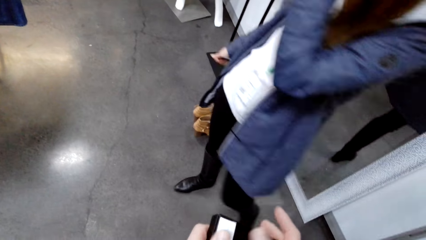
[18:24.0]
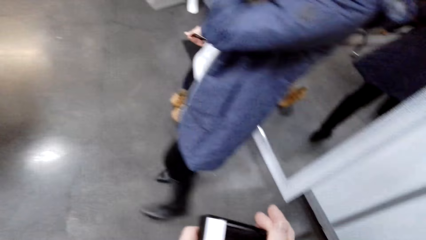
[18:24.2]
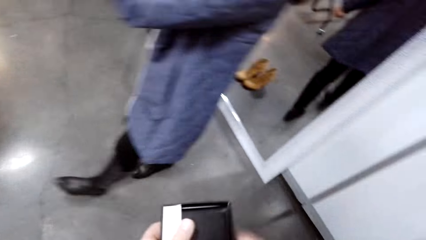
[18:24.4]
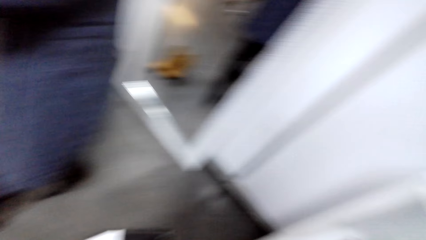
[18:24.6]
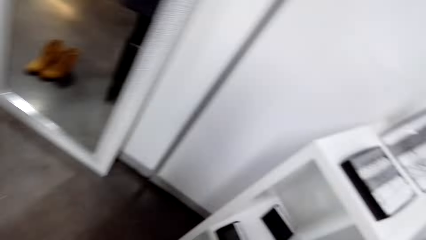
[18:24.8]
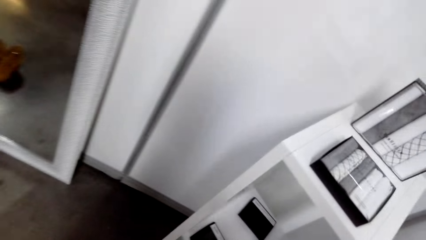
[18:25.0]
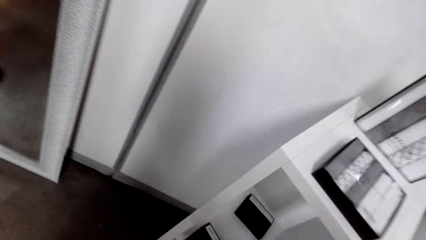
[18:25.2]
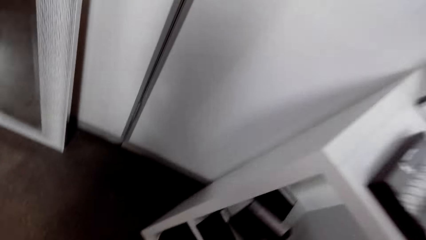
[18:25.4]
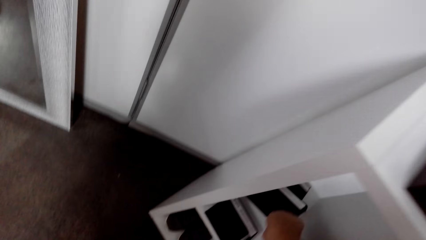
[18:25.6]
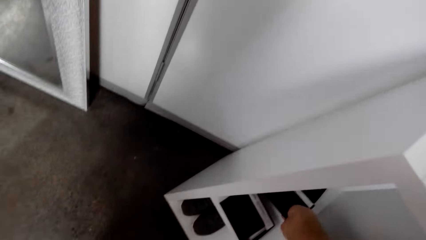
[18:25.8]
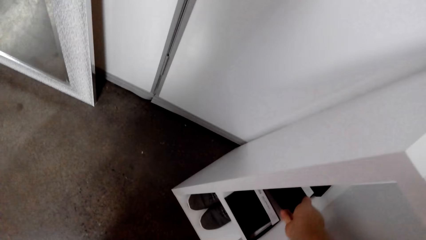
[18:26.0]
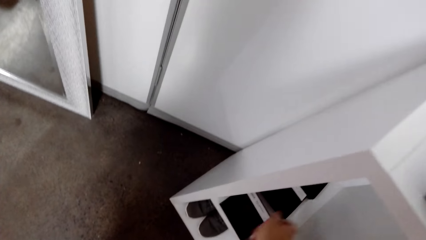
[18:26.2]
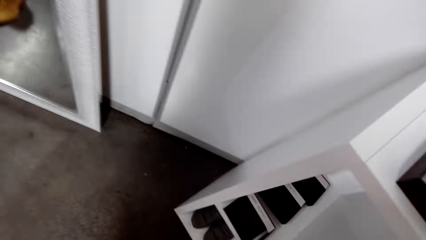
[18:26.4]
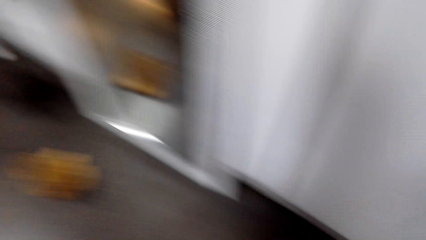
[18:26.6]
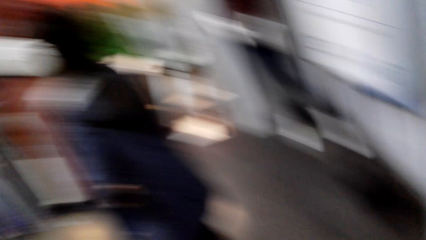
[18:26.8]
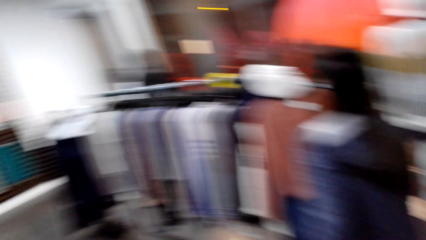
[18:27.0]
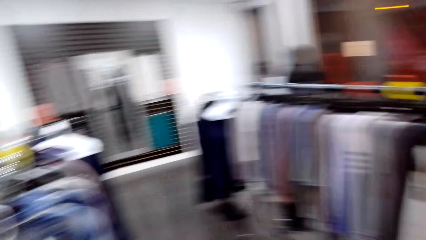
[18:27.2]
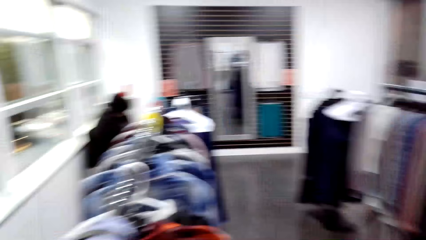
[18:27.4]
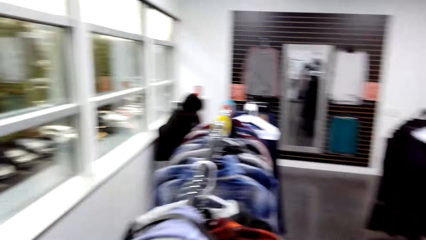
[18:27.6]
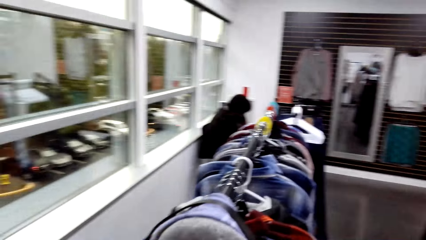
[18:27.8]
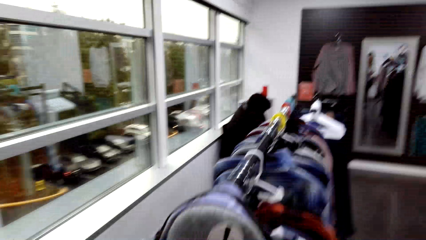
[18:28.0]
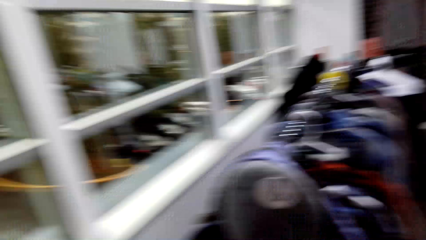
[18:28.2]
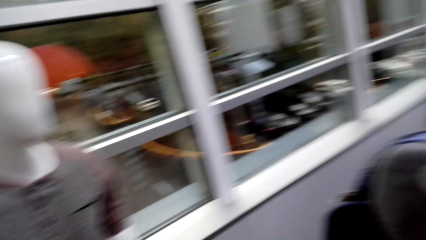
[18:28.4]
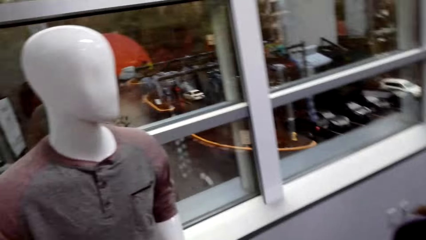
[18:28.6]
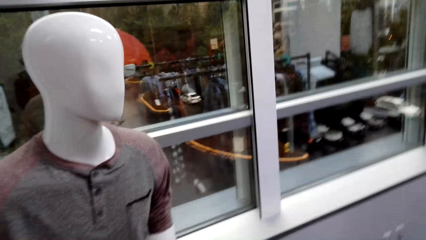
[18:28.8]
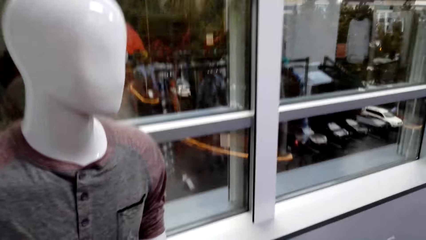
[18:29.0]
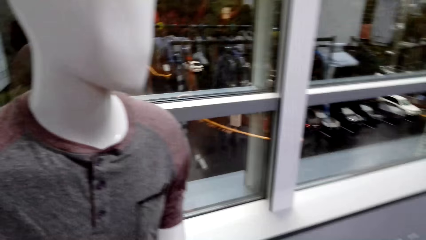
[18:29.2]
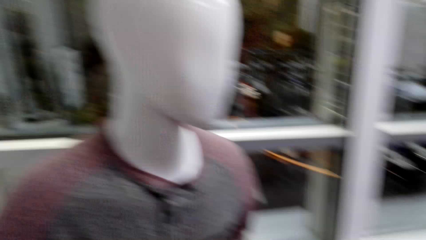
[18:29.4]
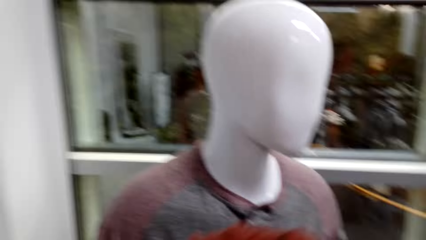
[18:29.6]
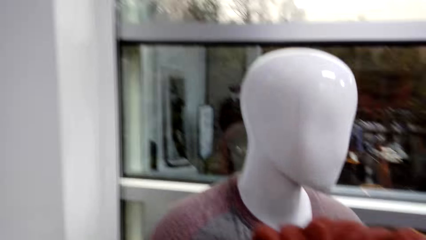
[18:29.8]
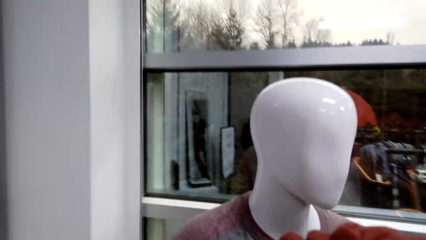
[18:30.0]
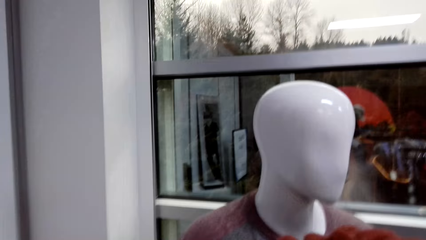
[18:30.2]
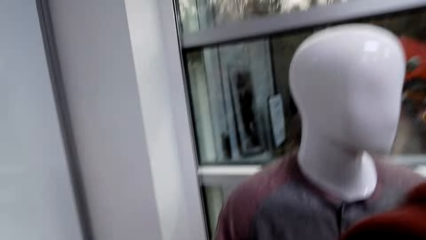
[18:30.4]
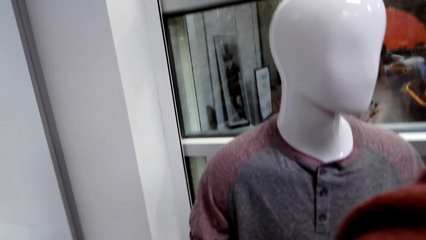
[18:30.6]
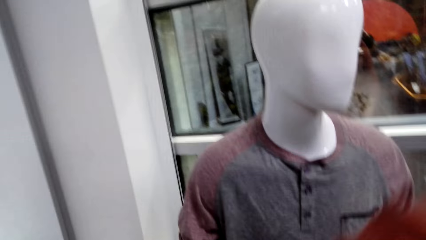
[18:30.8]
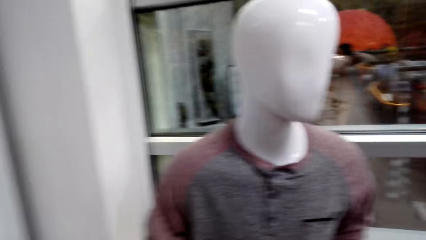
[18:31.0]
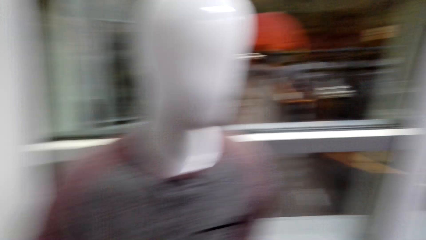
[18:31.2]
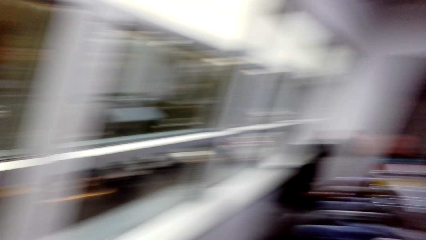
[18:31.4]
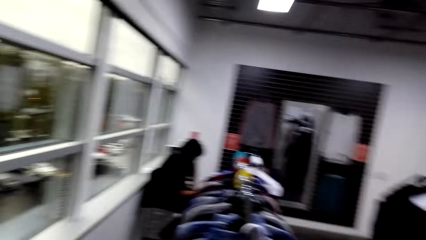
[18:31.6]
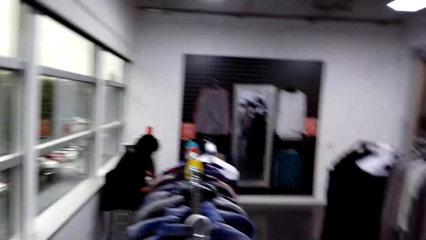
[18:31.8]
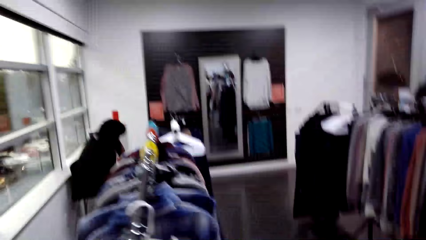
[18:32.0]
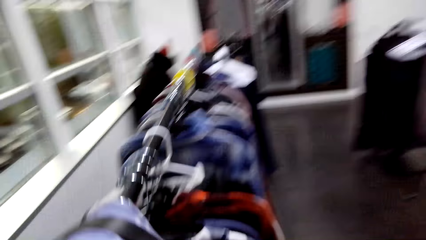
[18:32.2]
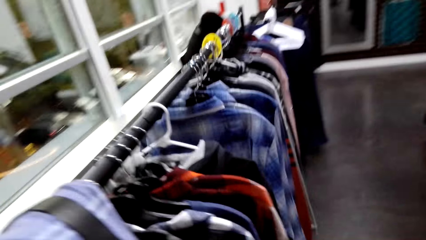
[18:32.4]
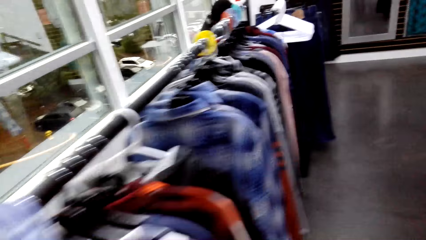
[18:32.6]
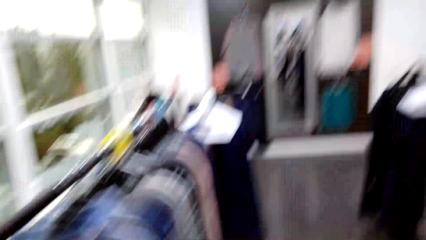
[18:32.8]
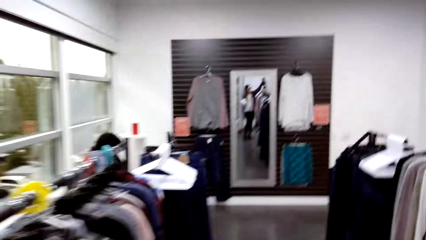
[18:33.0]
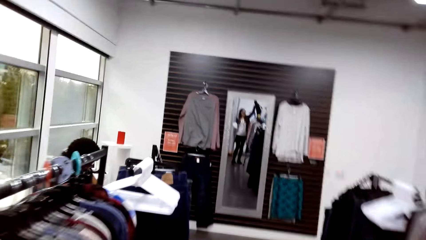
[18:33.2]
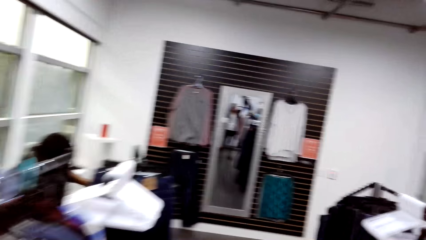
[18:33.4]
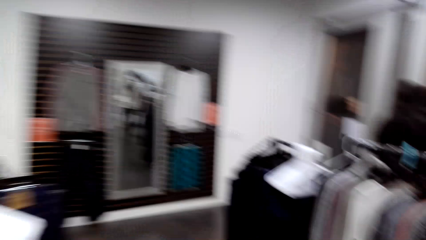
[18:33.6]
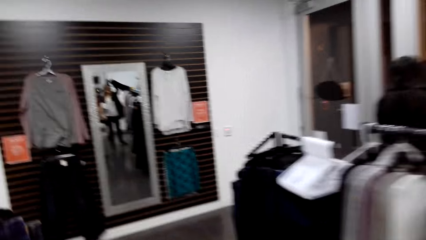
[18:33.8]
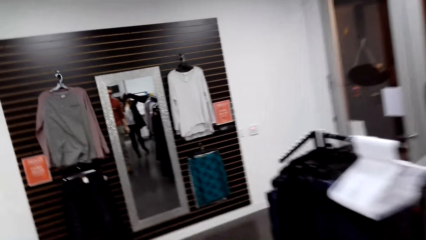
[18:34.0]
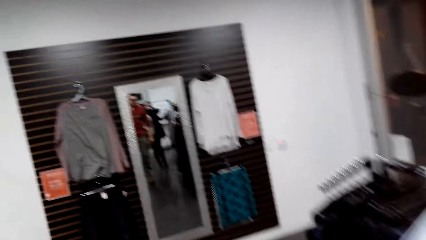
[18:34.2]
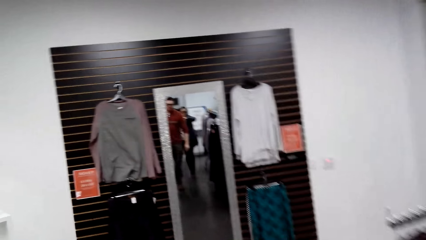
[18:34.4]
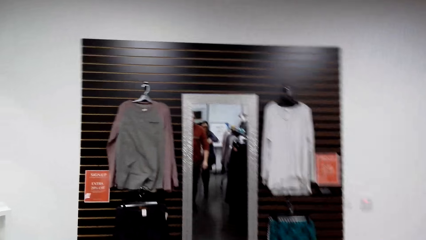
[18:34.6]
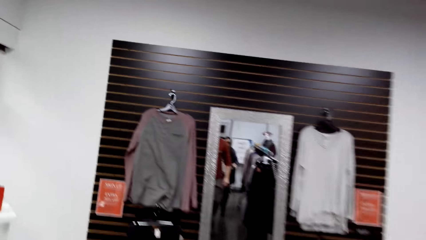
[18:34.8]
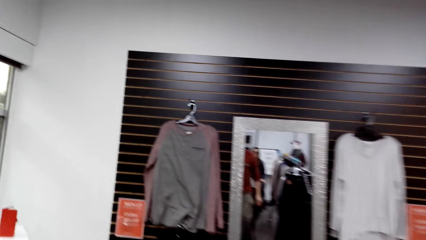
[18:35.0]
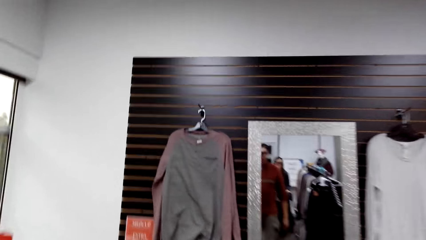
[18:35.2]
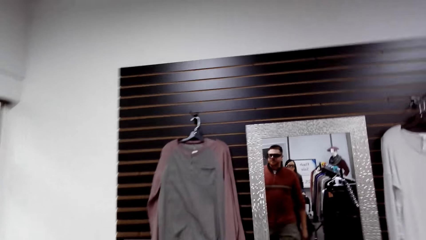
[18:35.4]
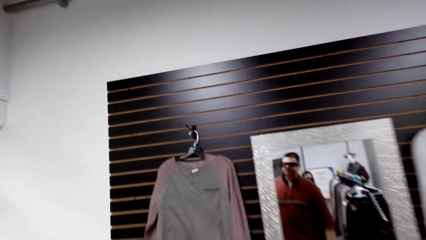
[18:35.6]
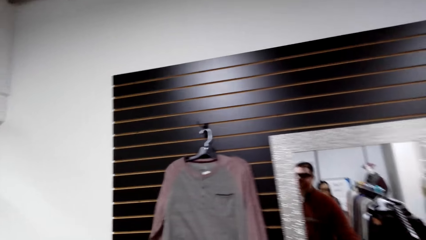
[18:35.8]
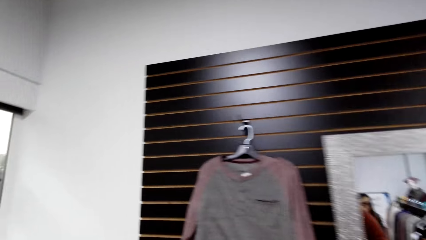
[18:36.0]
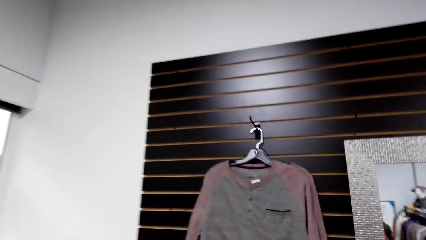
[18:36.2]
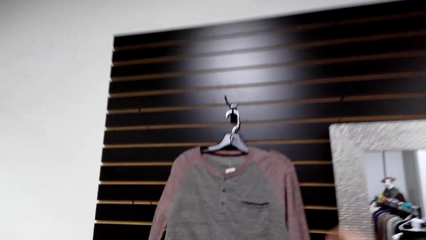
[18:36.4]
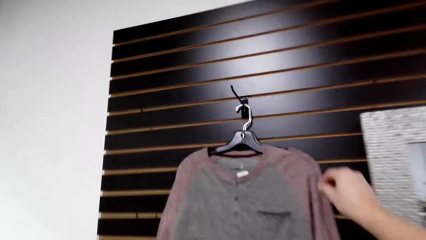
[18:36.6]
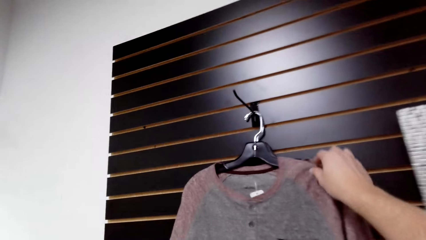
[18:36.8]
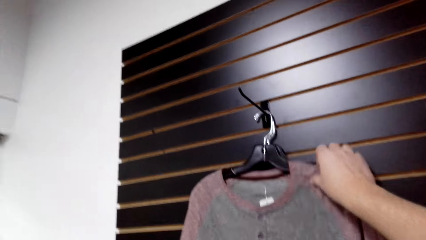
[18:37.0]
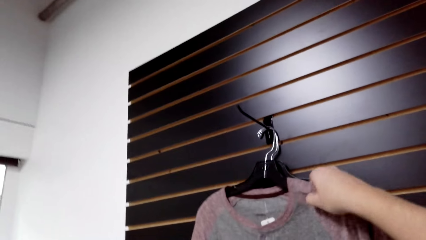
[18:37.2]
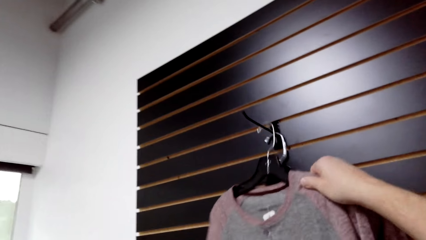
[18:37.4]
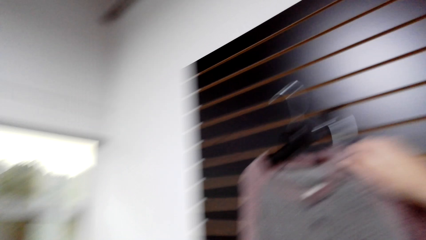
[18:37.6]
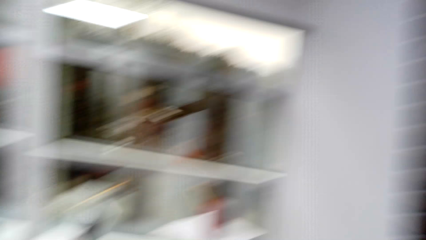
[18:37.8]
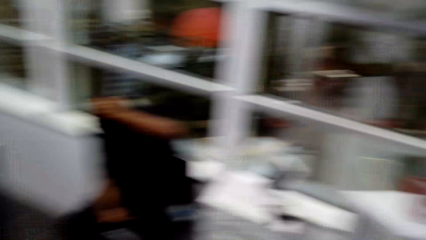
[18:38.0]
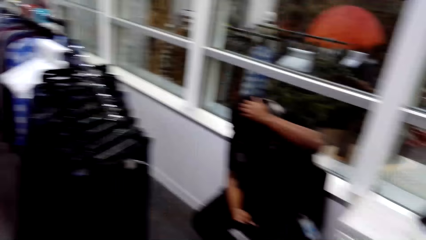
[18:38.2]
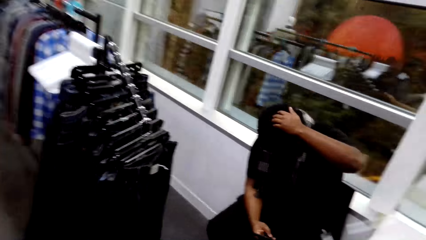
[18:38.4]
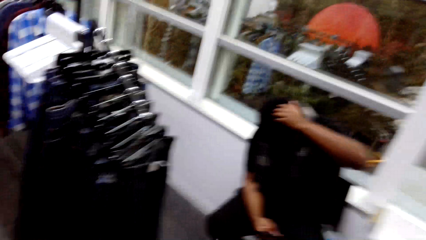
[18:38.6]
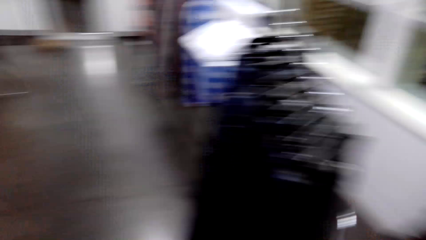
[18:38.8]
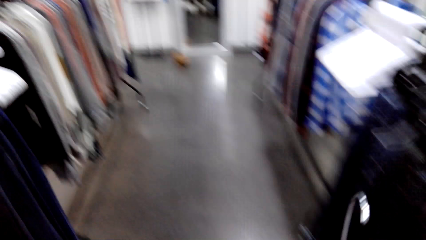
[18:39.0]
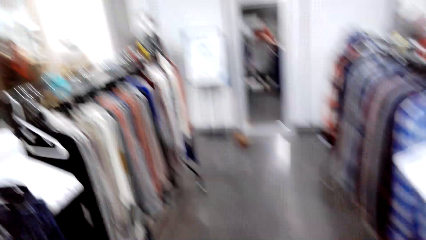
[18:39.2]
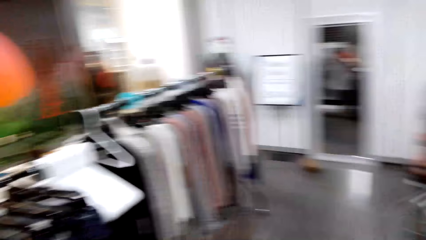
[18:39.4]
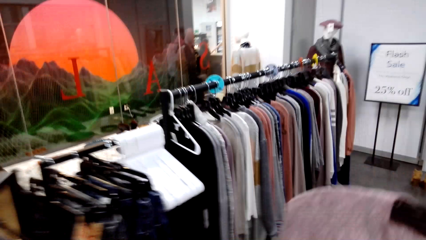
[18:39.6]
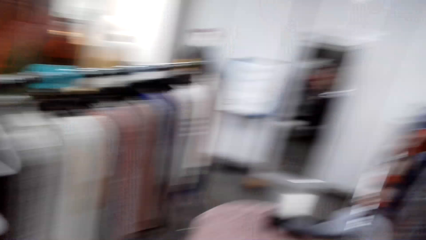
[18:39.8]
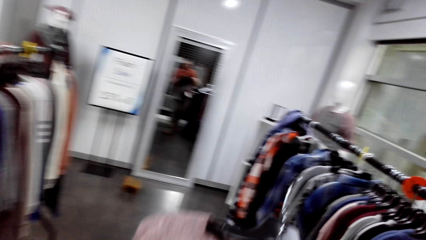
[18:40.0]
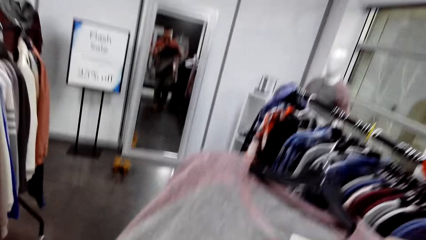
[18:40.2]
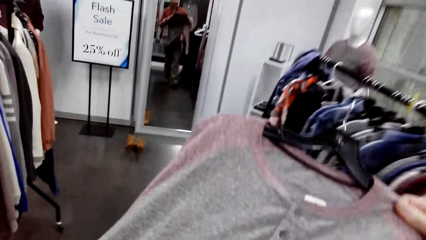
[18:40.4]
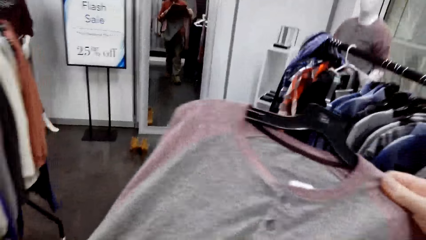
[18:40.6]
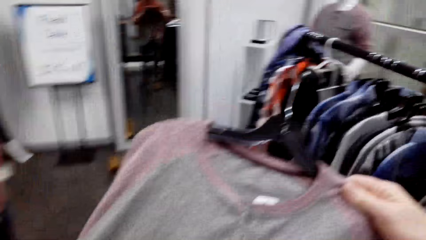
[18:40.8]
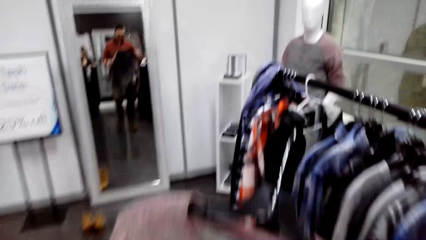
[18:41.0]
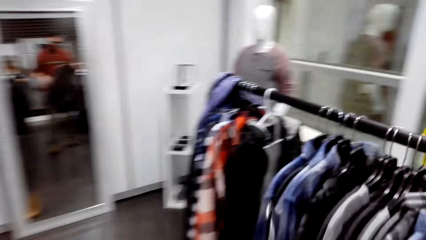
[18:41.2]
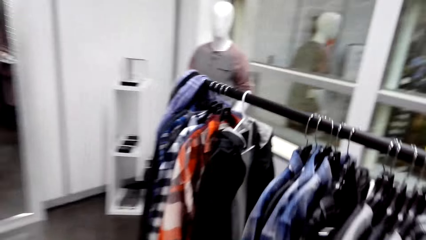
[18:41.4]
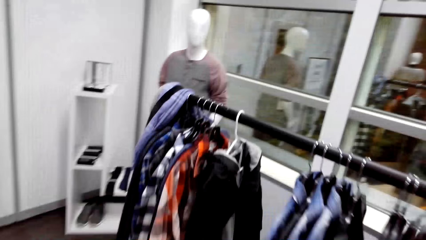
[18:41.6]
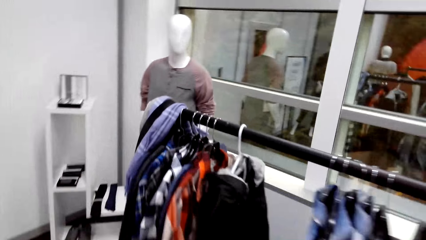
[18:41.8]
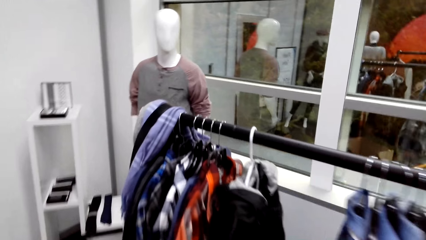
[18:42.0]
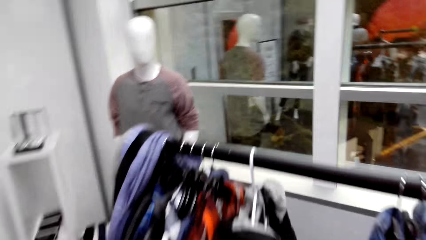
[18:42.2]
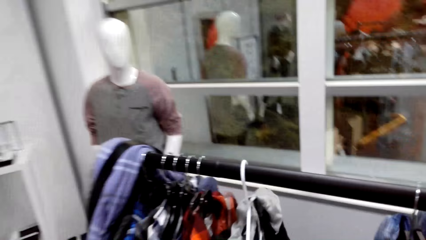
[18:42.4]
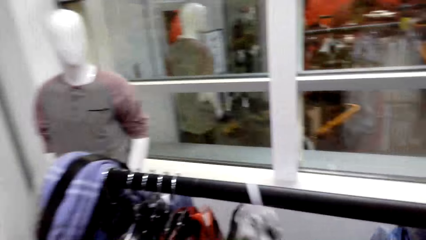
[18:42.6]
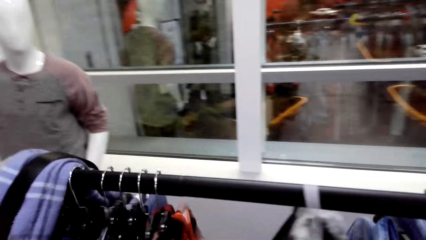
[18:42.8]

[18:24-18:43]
The camera wearer puts the wallet in the box. They put the box in the shelf. They put the wallet in the drawer. They touch the face. They walk around. They unhang a shirt. They walk around.
